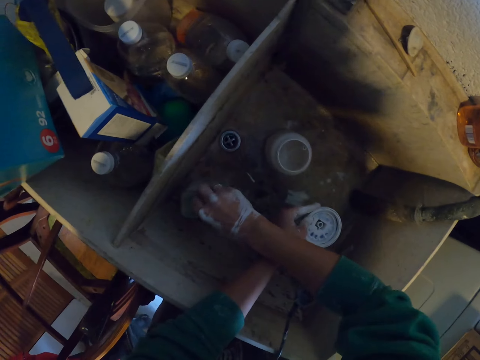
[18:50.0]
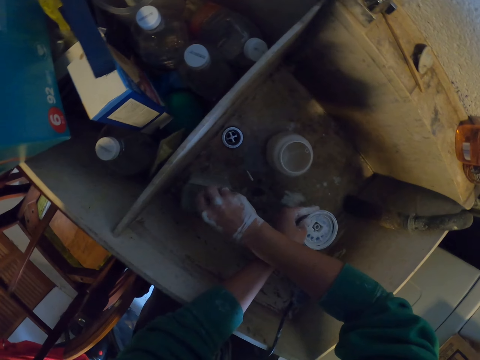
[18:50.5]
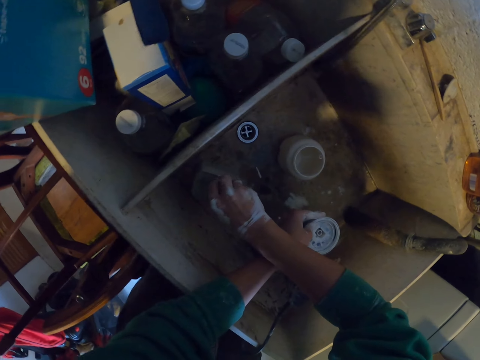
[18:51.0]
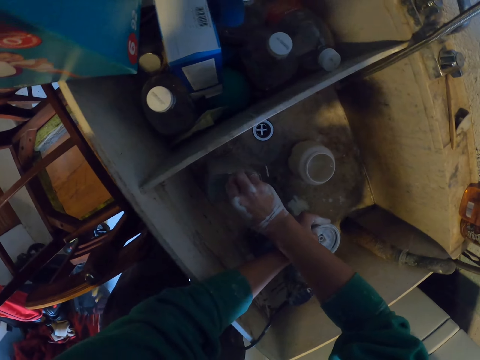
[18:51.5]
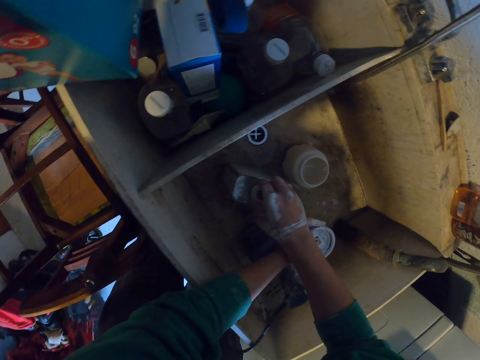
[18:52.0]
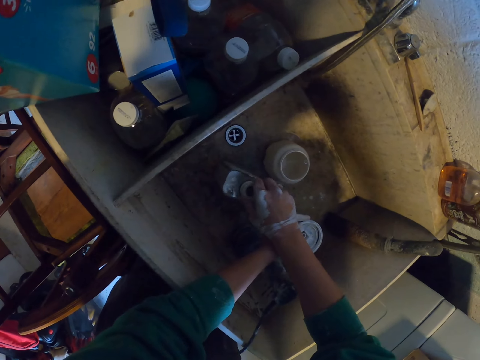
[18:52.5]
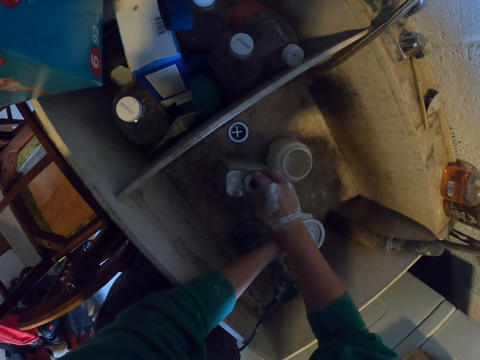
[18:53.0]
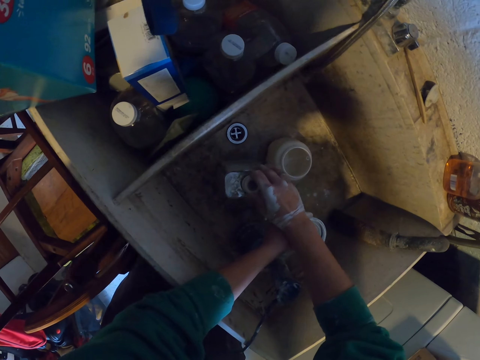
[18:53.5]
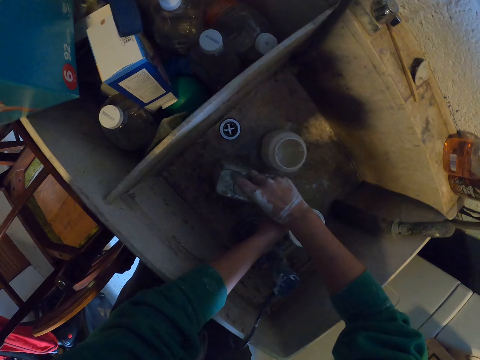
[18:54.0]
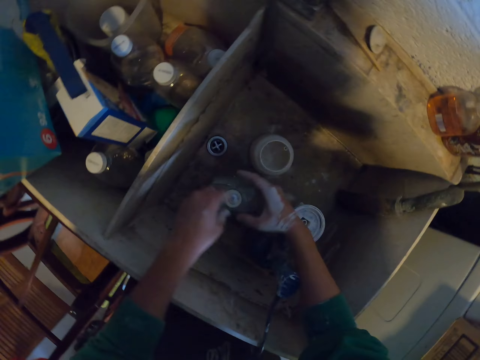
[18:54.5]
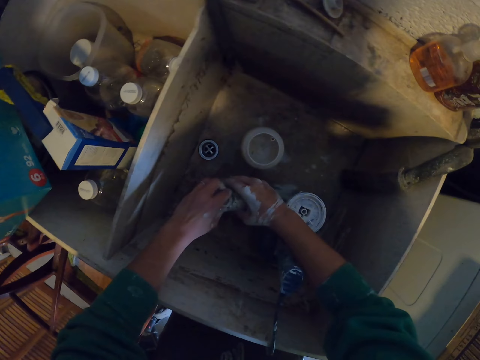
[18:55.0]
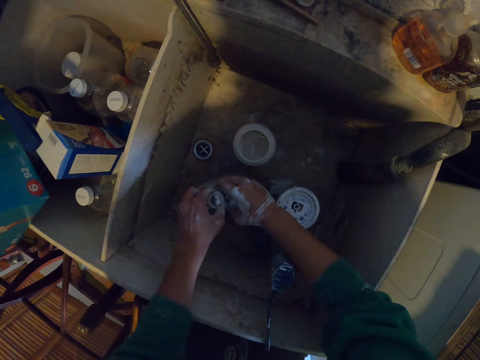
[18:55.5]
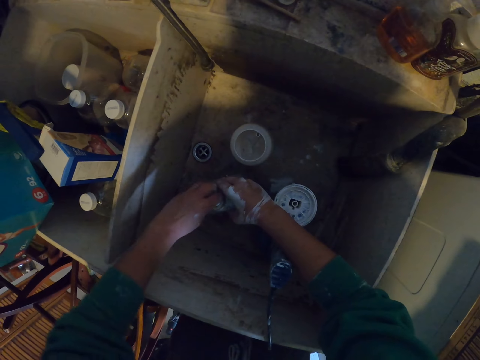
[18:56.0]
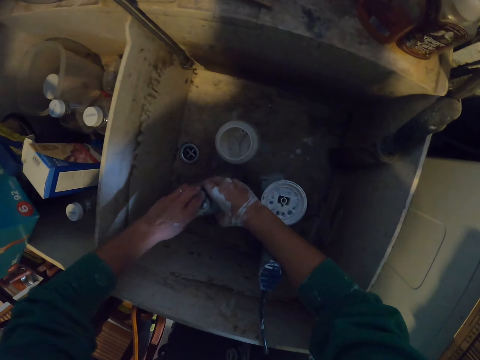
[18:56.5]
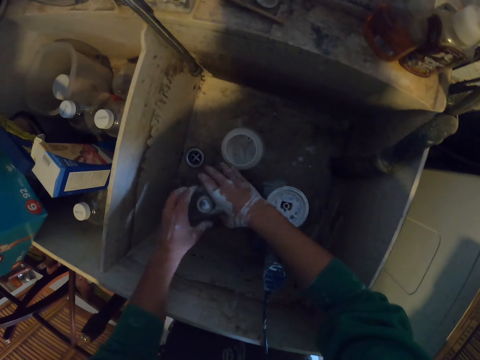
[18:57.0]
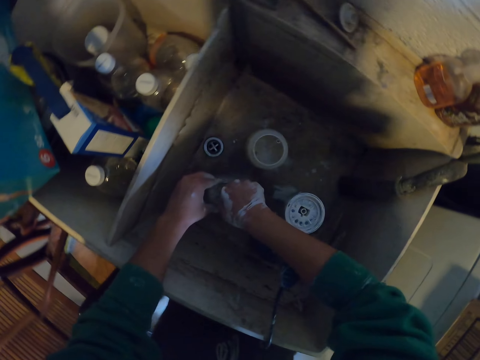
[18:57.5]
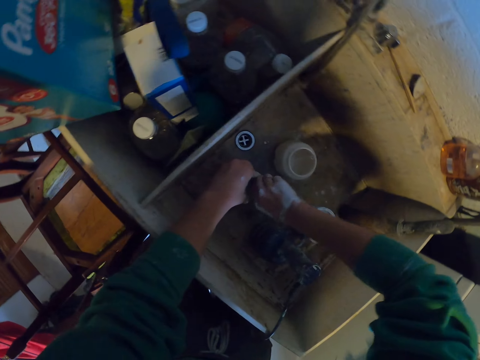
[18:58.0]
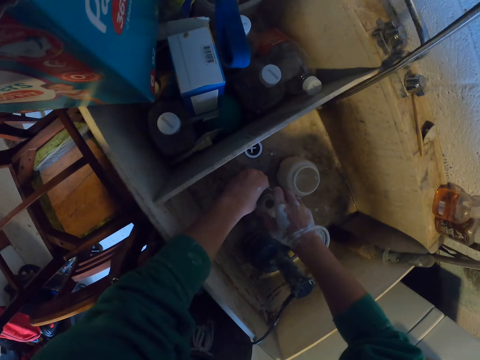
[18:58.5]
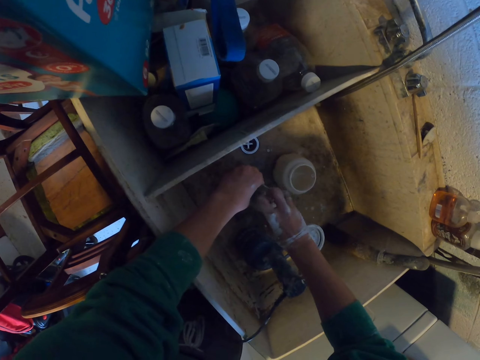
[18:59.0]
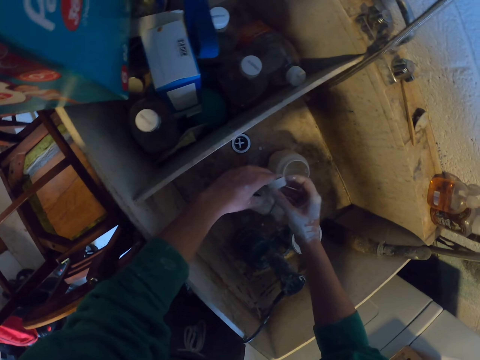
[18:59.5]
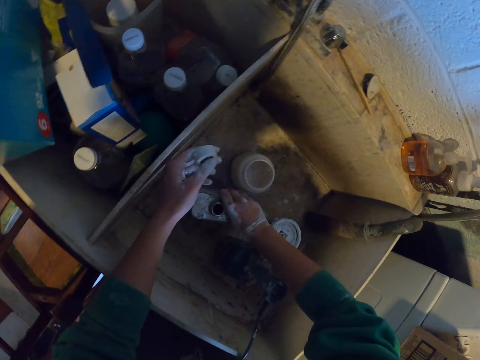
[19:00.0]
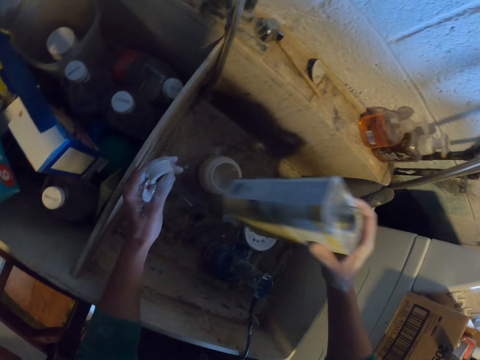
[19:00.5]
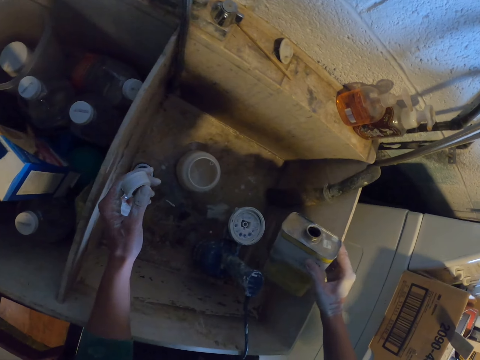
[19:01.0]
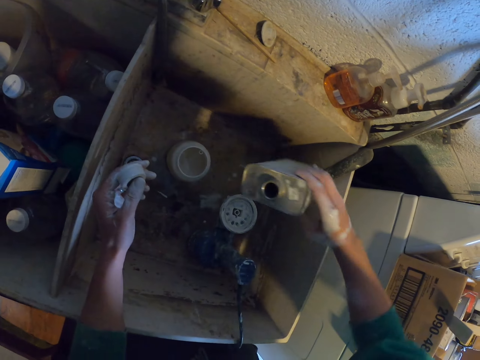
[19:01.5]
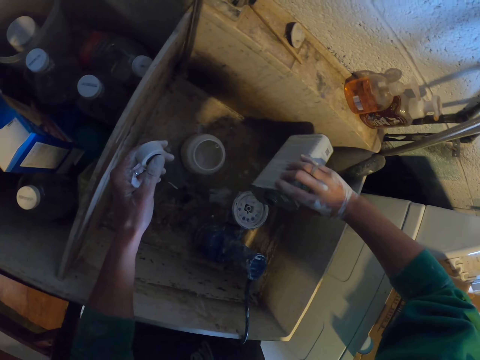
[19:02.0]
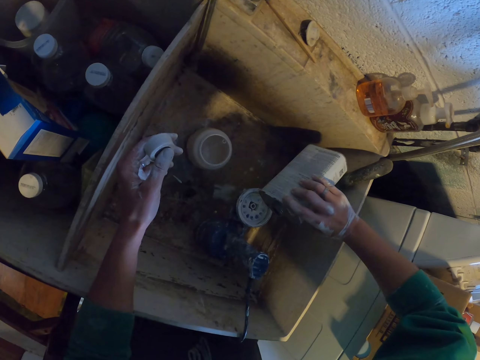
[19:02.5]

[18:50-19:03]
The camera wearer puts a hand in a plastic jar. They close a jerrycan tin with a lid. They open the bottle. They move the jerrycan tin on a sink. They tighten the lid with hands. They open the jerrycan tin. They take the lid from the other hand. They pick the jerrycan tin.

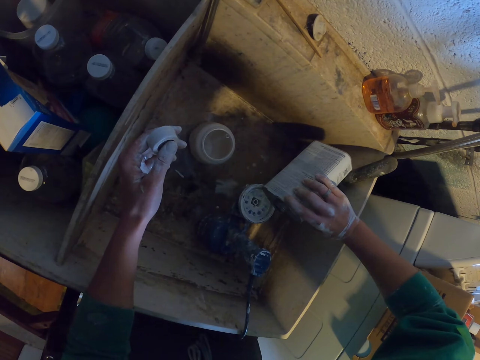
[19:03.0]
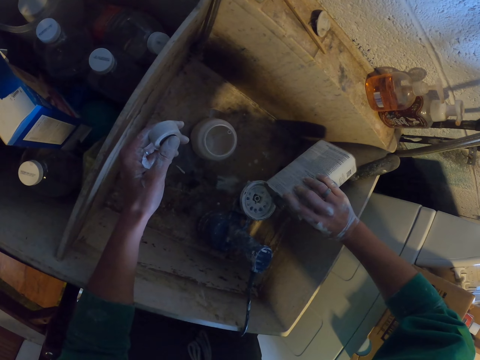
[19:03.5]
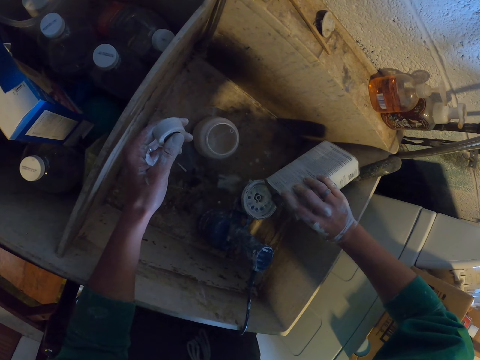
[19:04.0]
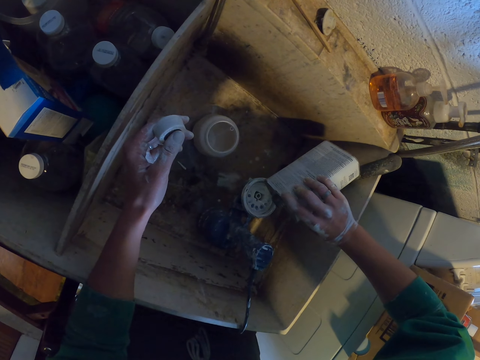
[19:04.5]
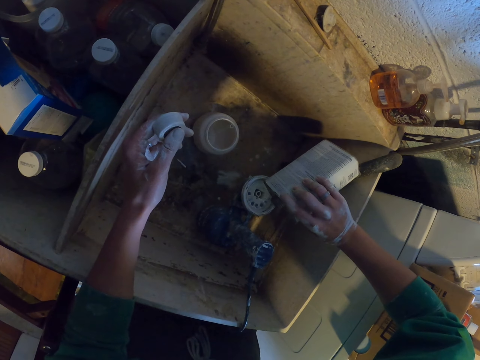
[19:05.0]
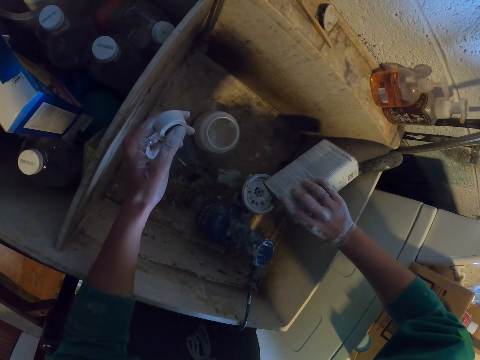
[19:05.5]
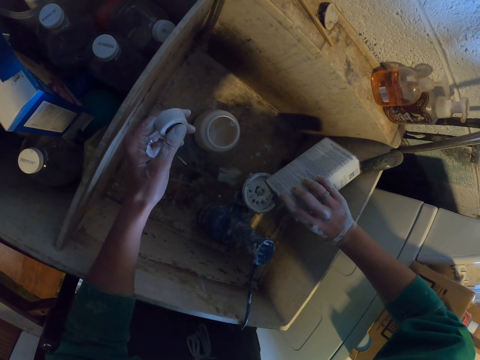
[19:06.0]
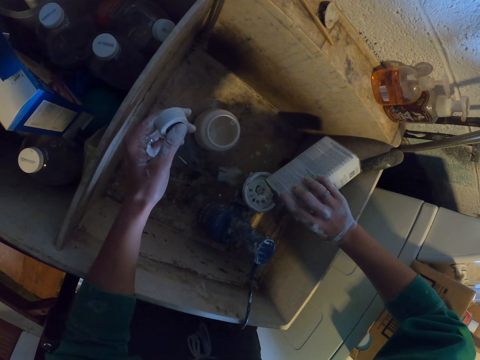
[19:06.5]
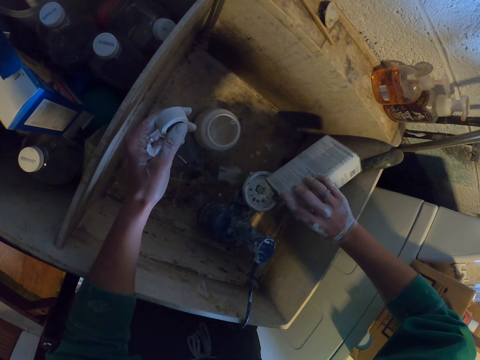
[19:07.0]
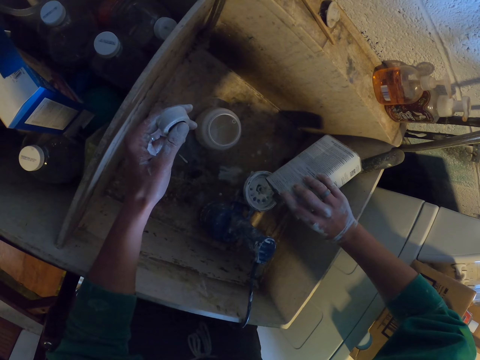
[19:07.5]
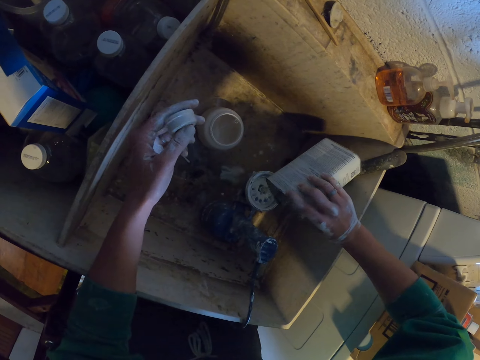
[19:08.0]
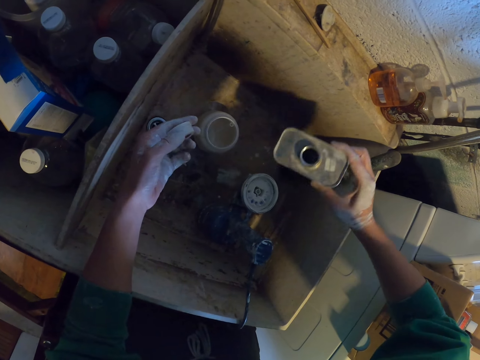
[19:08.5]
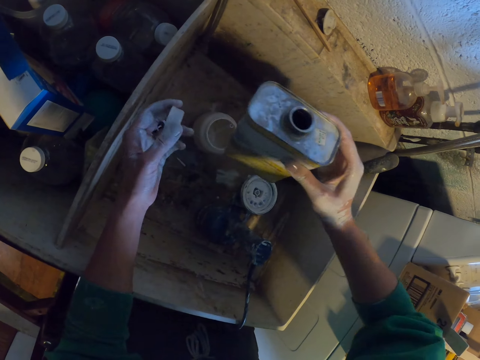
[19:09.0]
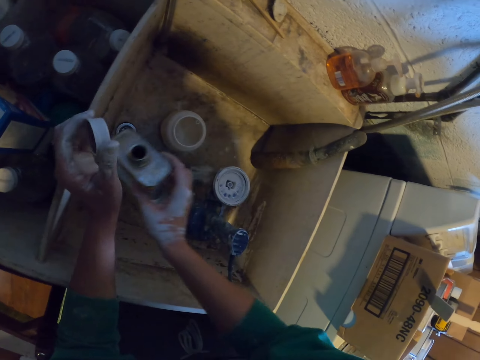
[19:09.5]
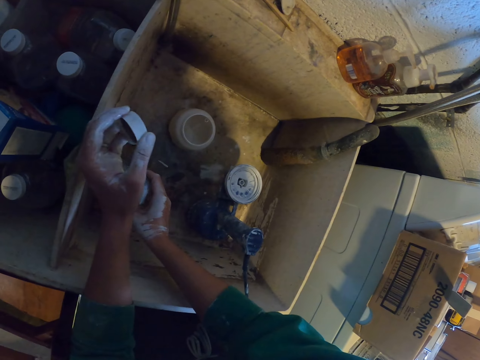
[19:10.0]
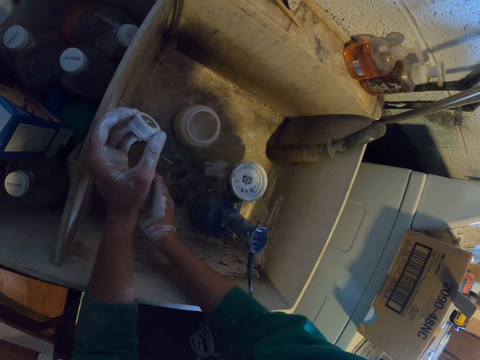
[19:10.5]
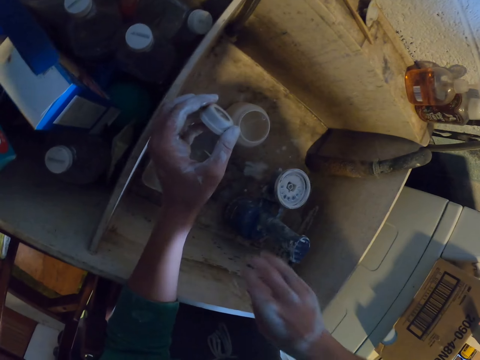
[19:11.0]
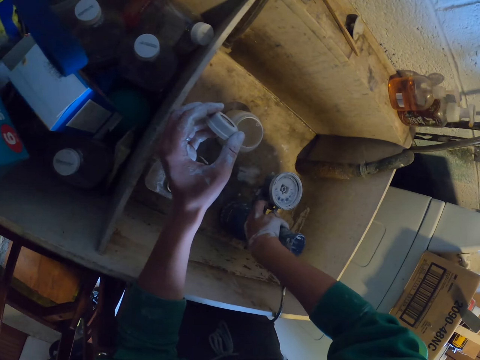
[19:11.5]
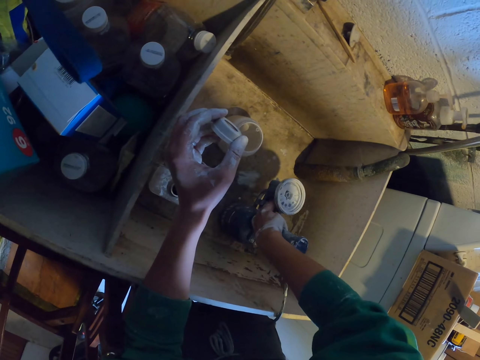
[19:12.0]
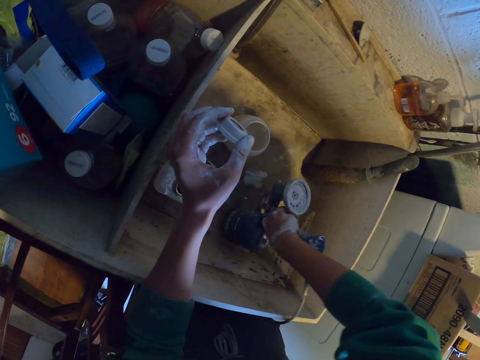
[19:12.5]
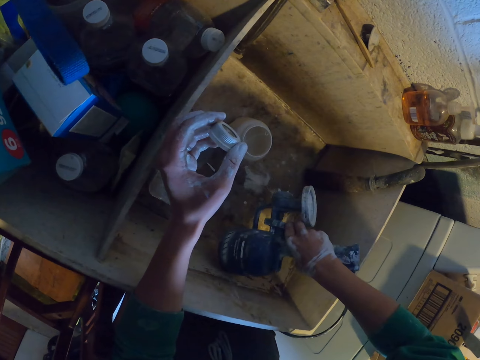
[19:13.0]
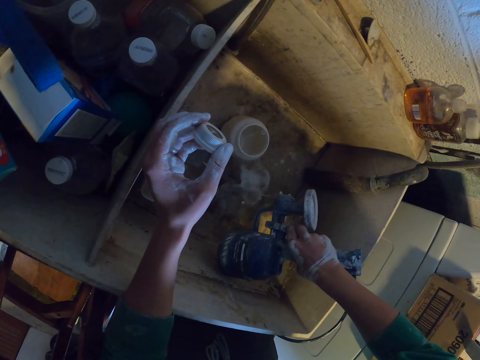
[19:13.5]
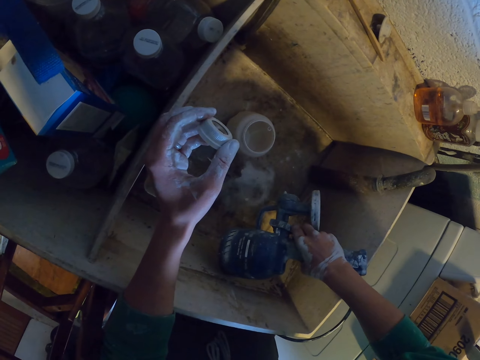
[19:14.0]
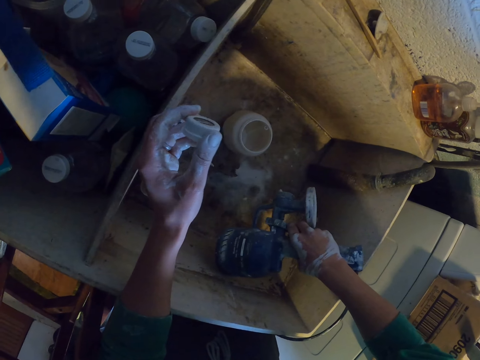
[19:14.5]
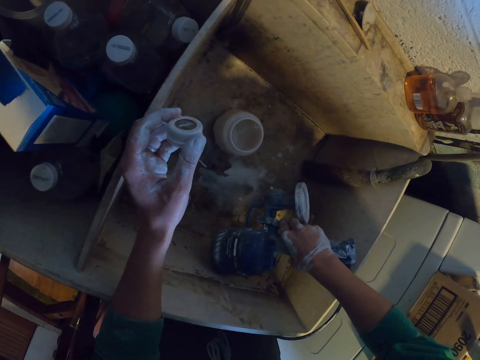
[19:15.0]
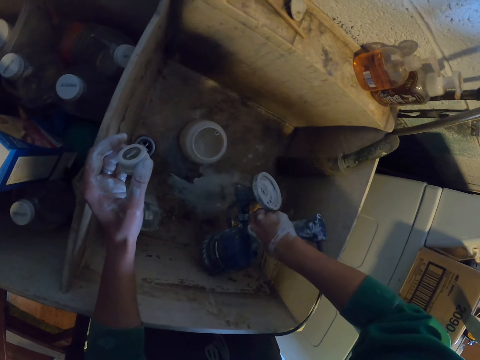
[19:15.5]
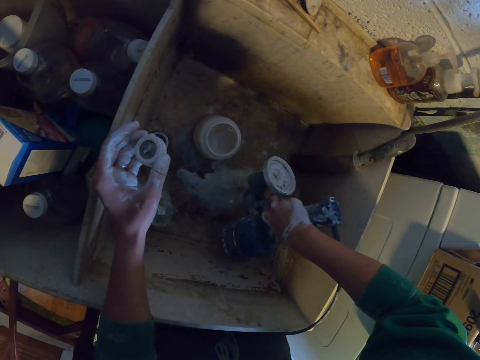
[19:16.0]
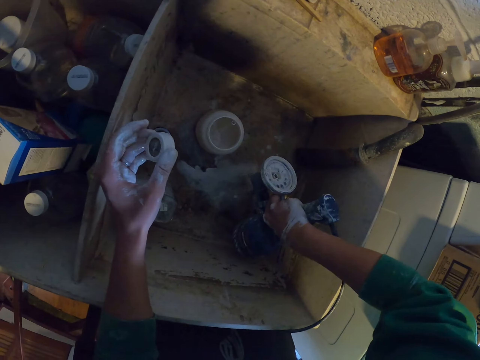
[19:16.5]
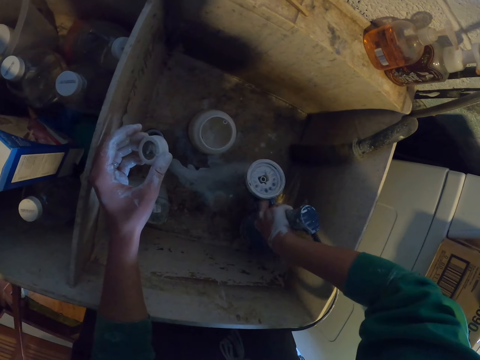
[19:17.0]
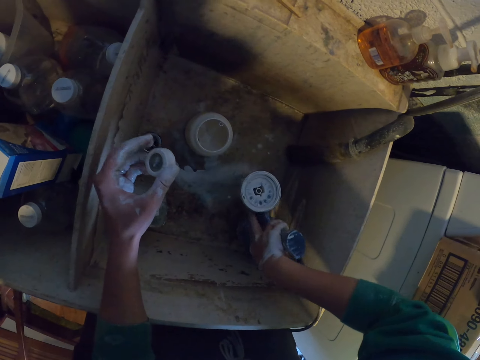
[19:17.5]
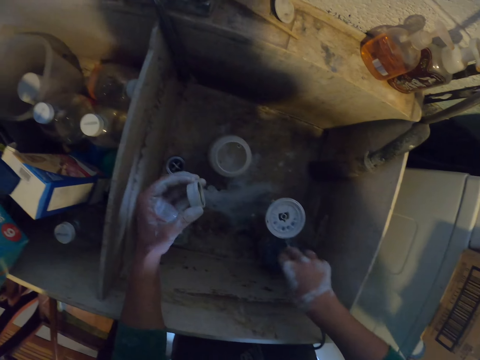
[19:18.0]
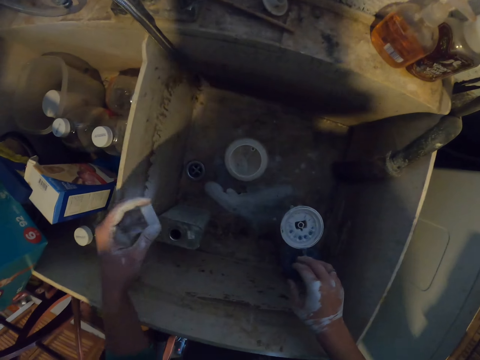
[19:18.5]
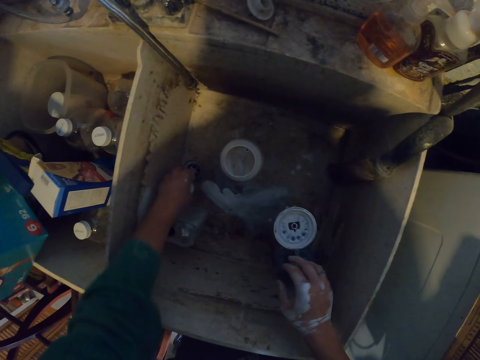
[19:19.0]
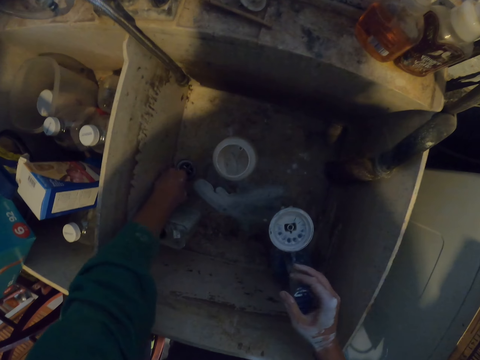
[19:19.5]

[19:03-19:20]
The camera wearer pours the liquid in the paint spray gun or grinder. They put down the grinder on a sink. They put the bottle in the sink. They pick the grinder. They pour the liquid from the grinder in the sink. They put down the grinder in the sink.
